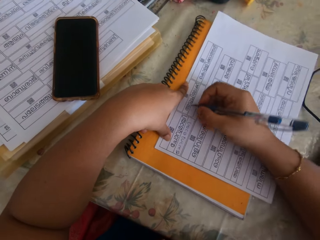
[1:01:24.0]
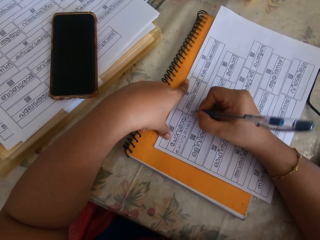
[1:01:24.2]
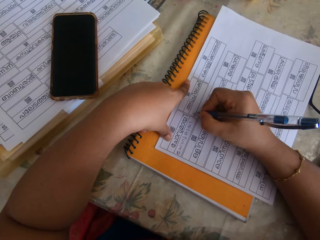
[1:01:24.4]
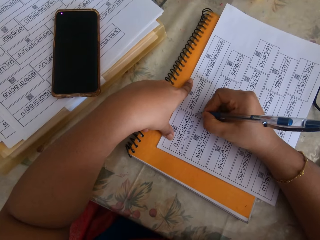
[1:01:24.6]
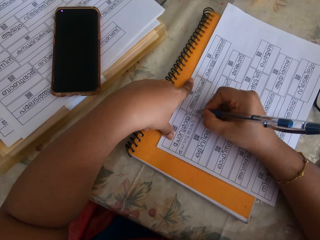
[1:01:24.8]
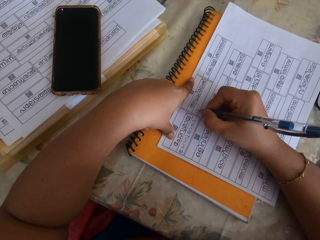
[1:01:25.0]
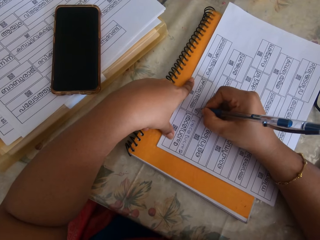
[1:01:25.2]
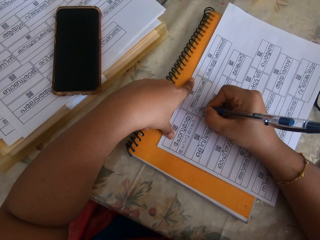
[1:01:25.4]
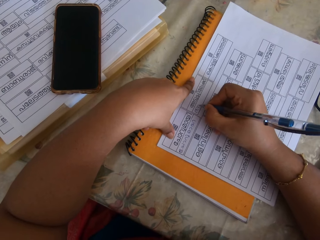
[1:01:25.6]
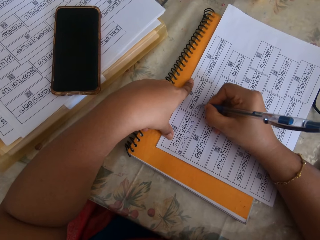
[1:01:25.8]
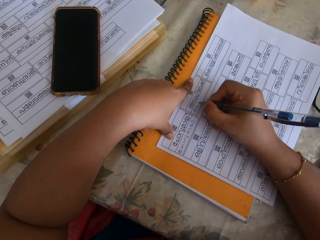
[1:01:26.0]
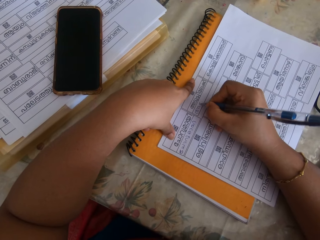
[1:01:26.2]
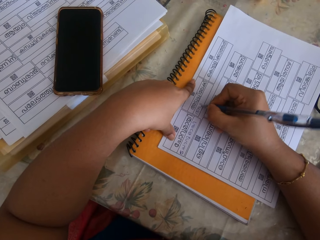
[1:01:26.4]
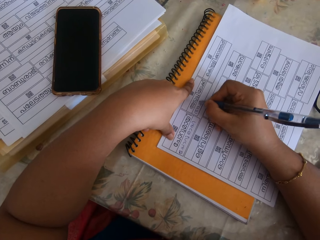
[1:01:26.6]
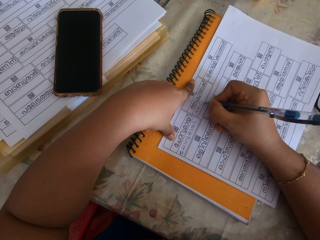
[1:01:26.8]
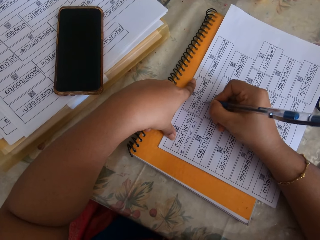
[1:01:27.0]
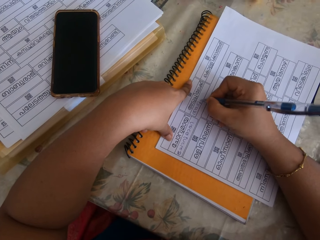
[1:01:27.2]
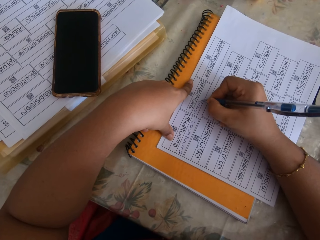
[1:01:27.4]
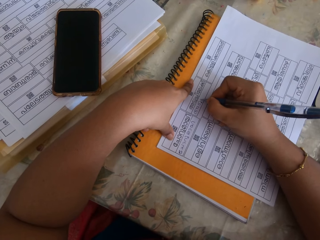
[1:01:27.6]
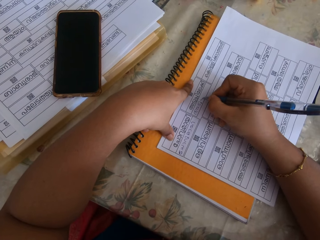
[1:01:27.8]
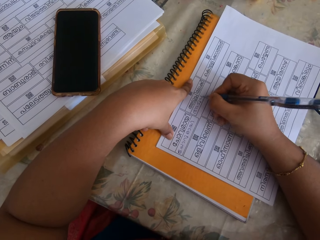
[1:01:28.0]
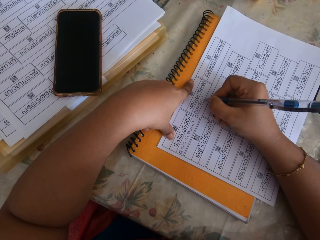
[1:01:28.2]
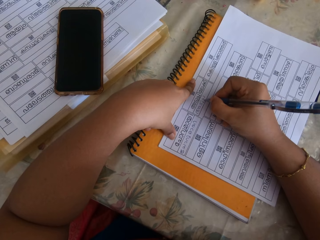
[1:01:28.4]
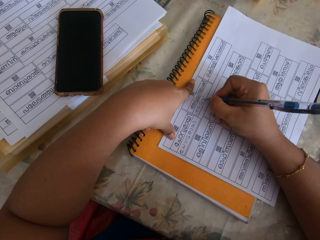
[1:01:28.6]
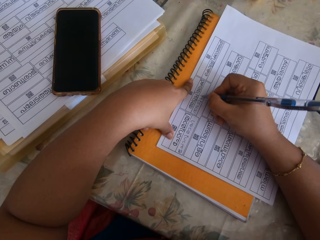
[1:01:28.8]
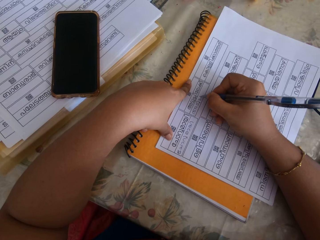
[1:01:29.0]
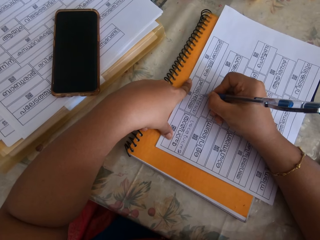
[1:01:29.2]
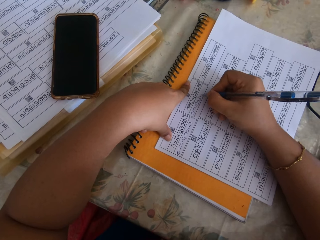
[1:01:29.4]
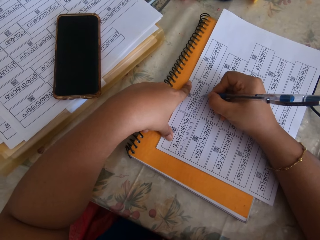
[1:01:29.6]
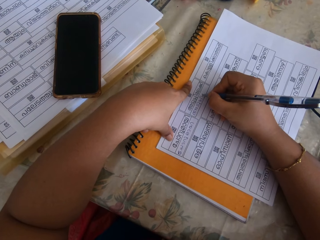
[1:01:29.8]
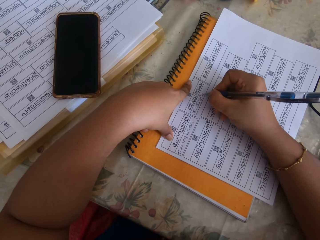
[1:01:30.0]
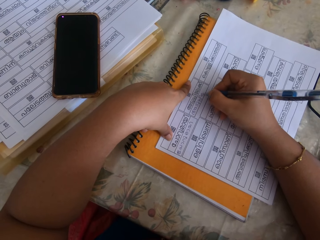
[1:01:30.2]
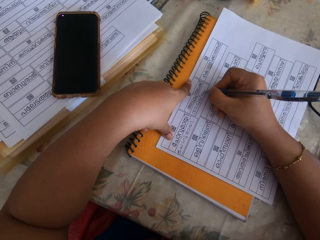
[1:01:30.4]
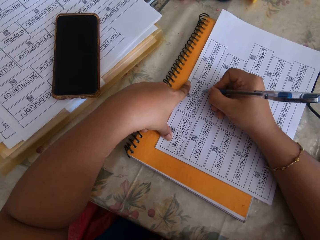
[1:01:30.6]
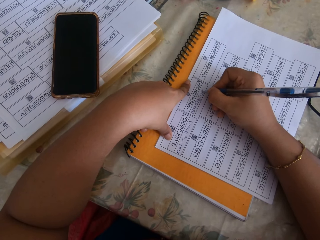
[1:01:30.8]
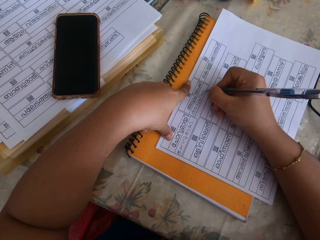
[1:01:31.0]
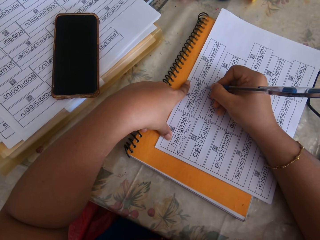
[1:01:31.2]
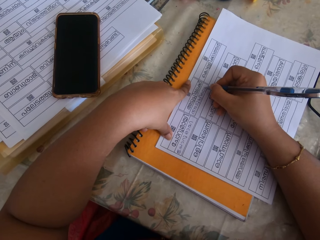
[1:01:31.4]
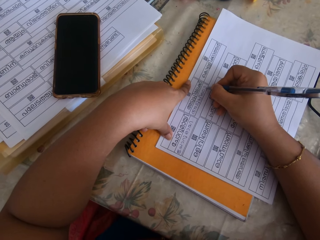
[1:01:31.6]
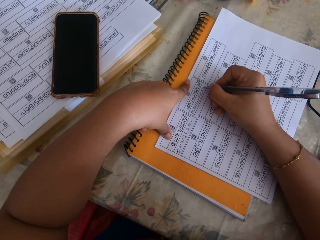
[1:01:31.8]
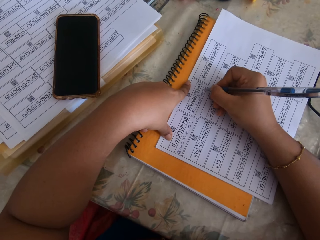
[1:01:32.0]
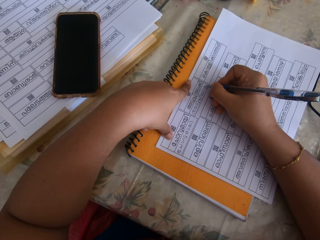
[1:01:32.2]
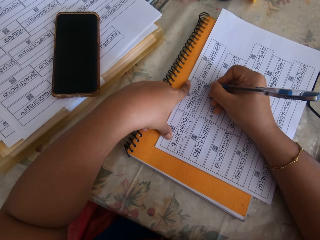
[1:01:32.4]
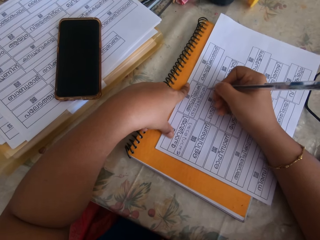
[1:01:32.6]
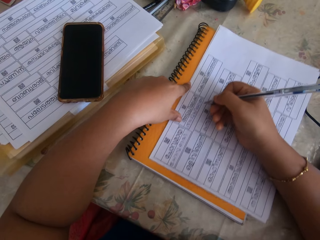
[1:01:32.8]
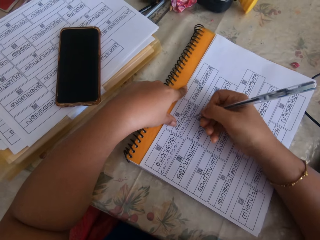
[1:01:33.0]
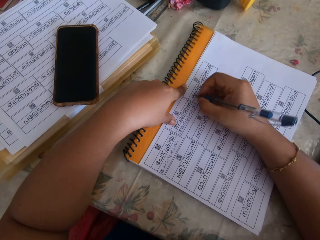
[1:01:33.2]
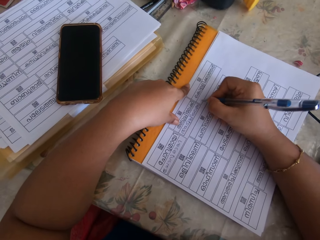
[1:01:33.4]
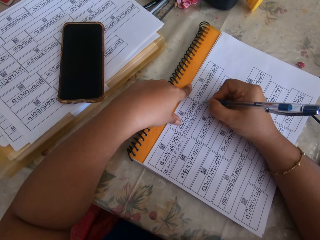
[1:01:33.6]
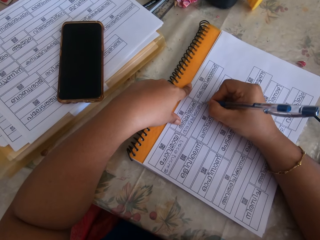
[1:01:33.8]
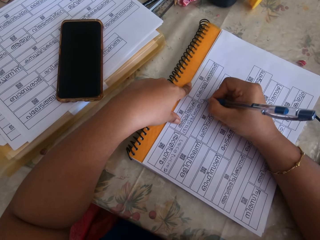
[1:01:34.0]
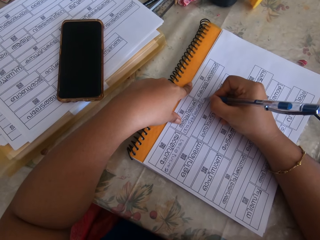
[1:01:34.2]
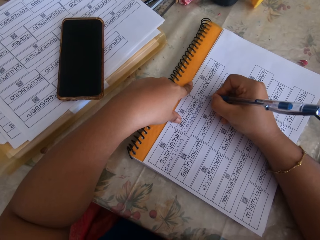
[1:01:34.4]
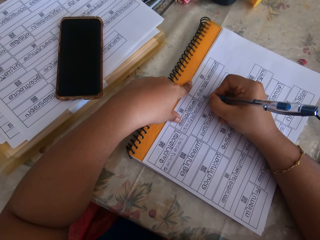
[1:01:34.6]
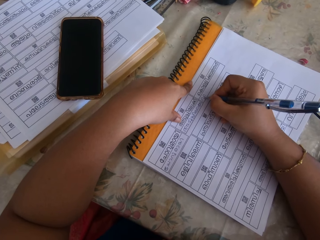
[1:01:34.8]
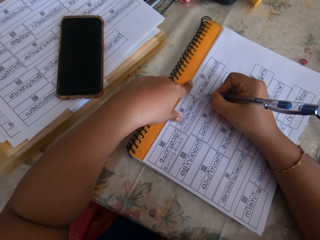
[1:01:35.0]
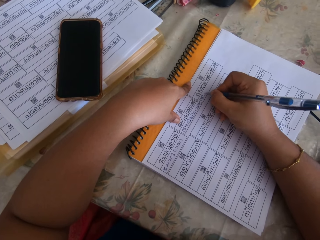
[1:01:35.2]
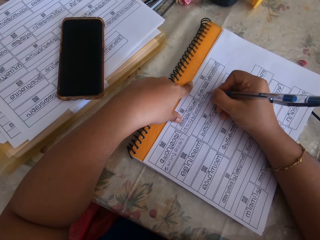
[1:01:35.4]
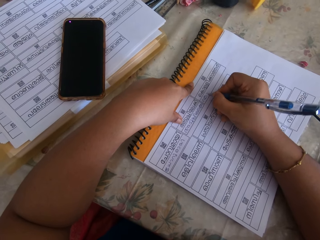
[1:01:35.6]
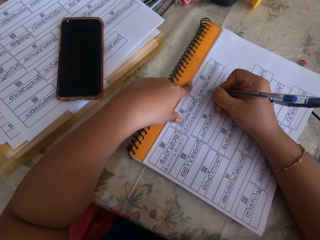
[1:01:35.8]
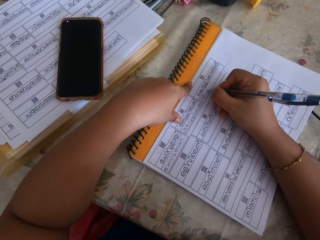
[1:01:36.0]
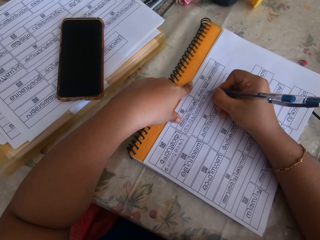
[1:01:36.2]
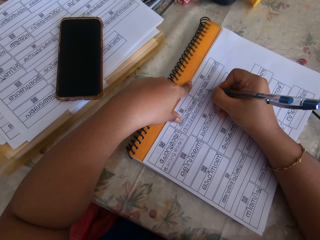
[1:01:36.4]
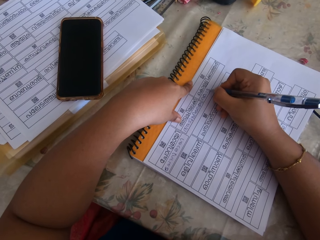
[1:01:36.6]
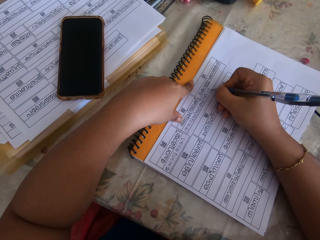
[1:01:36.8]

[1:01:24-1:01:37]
The camera wearer adjusts the papers on the book with her right hand. She writes on the paper with the pen in her right hand.

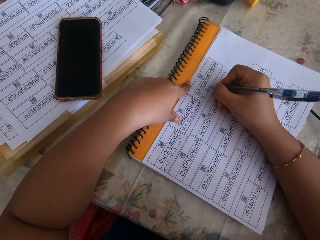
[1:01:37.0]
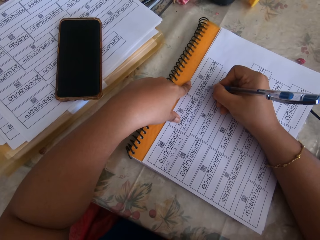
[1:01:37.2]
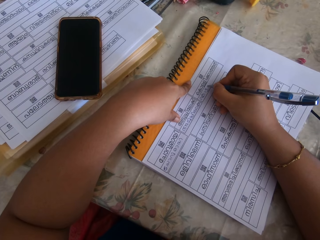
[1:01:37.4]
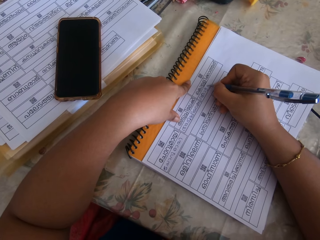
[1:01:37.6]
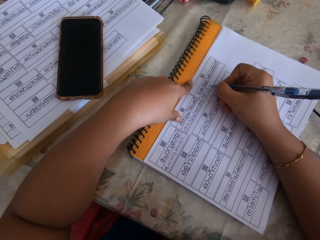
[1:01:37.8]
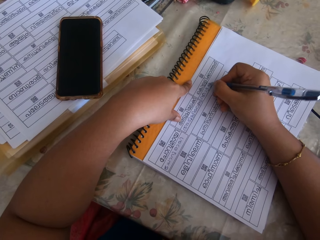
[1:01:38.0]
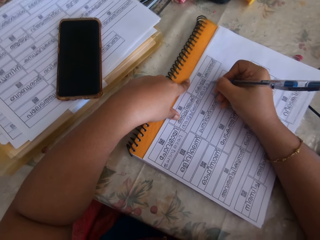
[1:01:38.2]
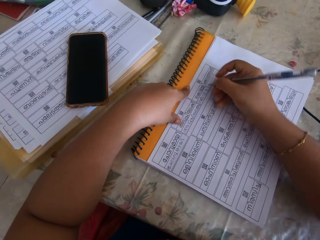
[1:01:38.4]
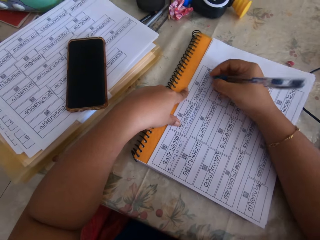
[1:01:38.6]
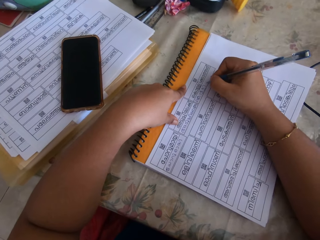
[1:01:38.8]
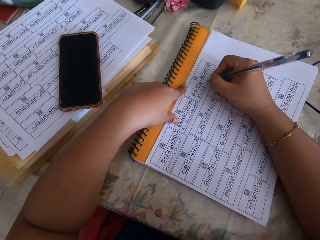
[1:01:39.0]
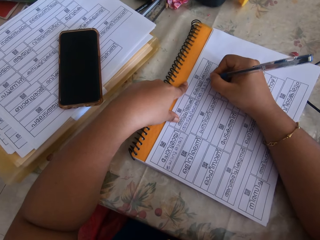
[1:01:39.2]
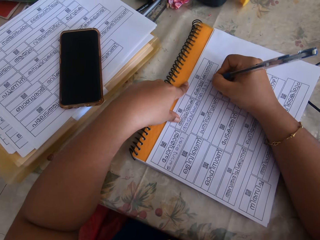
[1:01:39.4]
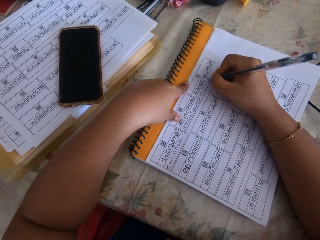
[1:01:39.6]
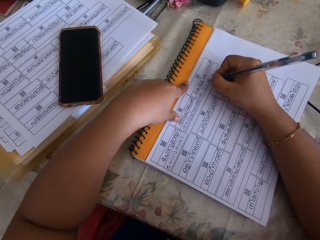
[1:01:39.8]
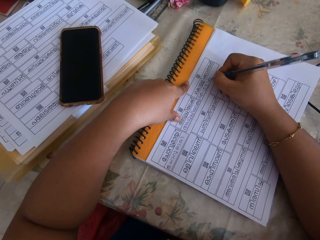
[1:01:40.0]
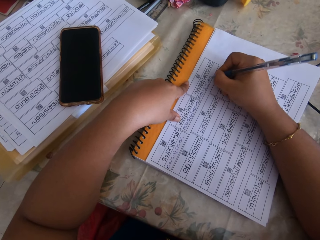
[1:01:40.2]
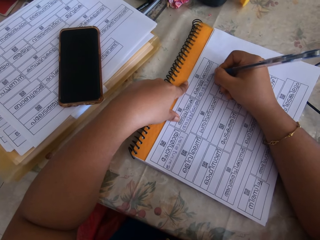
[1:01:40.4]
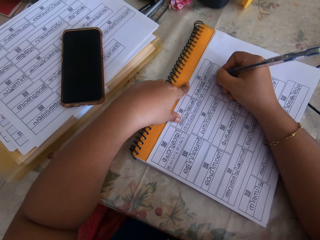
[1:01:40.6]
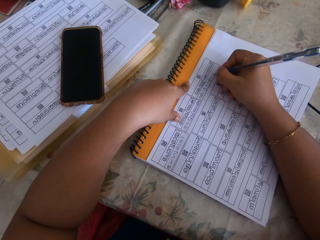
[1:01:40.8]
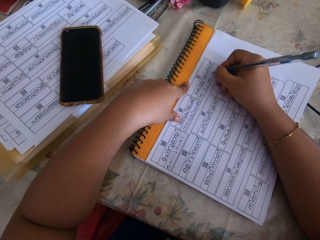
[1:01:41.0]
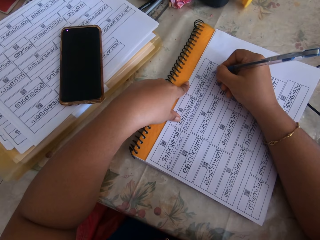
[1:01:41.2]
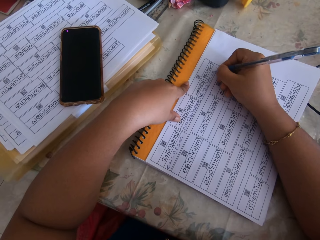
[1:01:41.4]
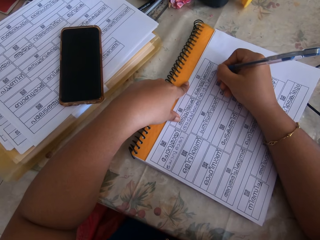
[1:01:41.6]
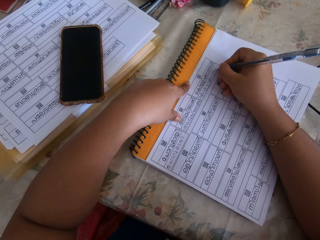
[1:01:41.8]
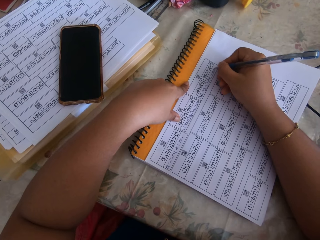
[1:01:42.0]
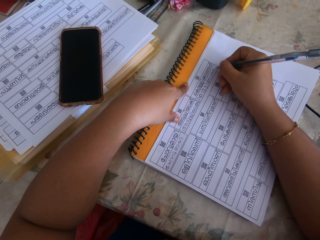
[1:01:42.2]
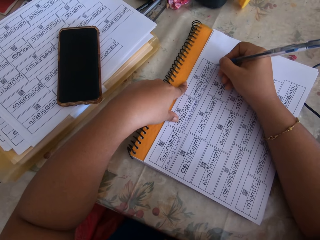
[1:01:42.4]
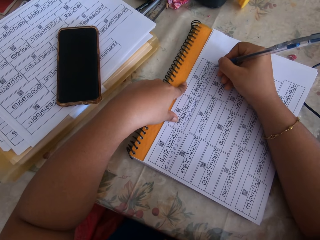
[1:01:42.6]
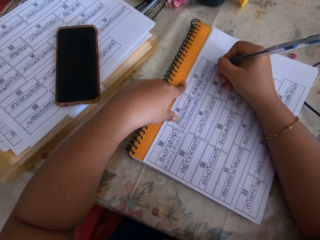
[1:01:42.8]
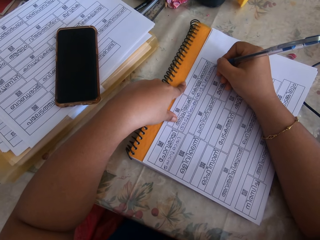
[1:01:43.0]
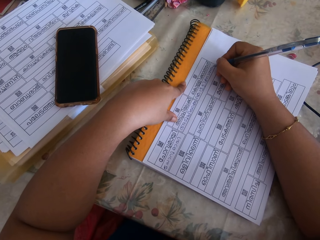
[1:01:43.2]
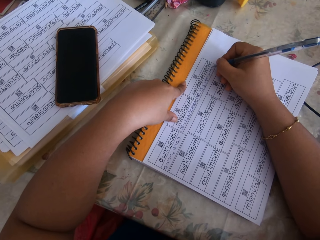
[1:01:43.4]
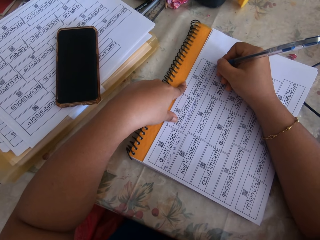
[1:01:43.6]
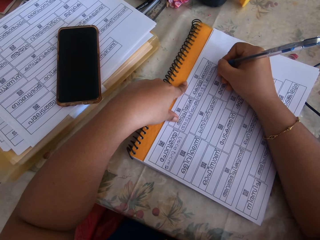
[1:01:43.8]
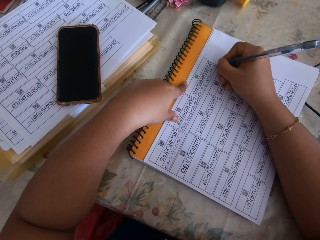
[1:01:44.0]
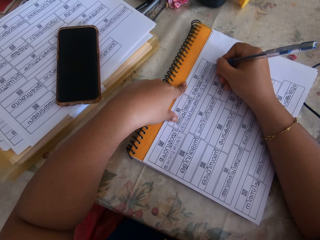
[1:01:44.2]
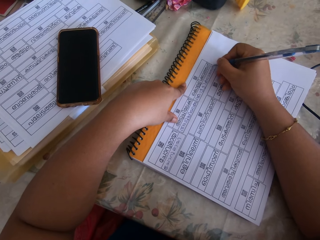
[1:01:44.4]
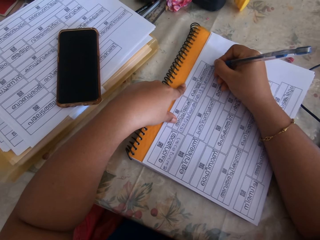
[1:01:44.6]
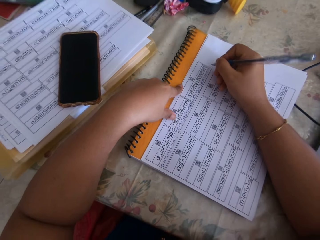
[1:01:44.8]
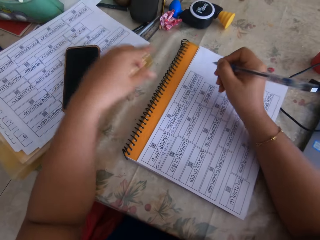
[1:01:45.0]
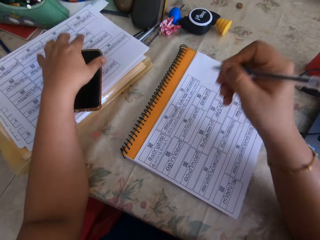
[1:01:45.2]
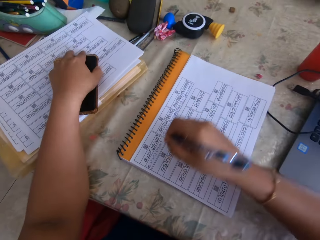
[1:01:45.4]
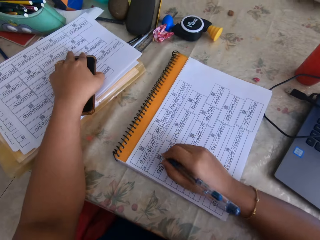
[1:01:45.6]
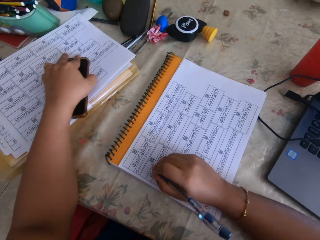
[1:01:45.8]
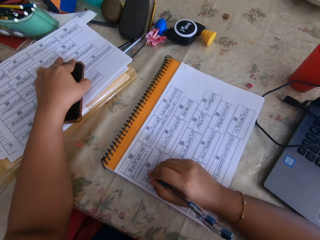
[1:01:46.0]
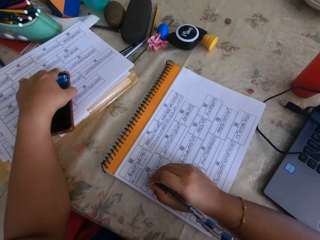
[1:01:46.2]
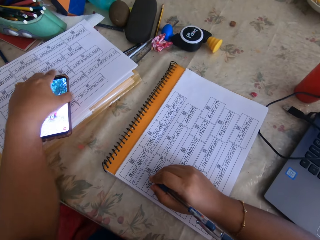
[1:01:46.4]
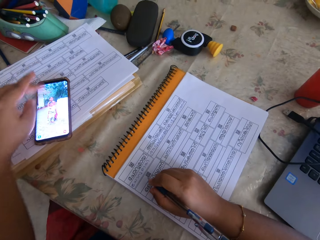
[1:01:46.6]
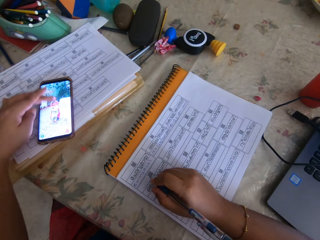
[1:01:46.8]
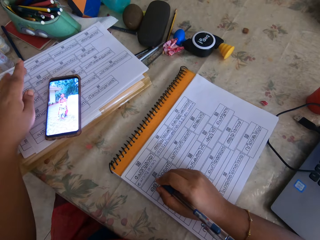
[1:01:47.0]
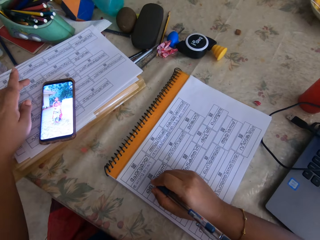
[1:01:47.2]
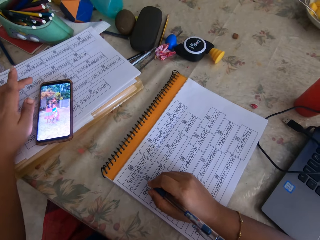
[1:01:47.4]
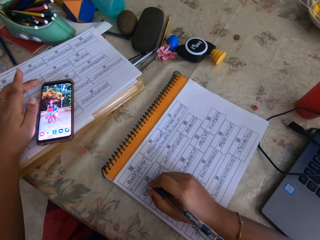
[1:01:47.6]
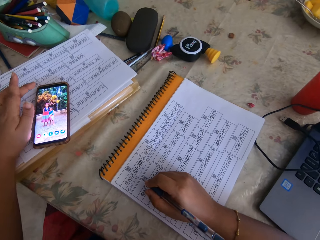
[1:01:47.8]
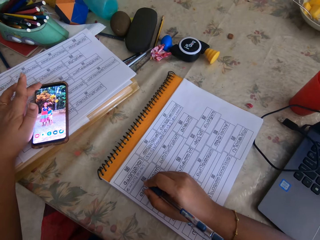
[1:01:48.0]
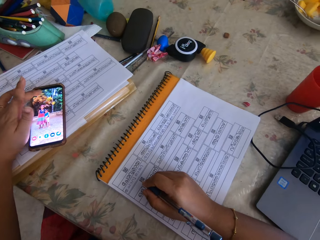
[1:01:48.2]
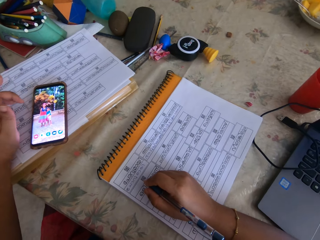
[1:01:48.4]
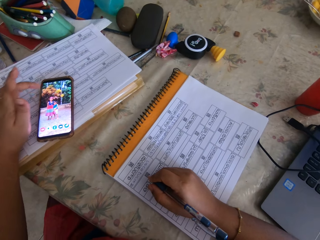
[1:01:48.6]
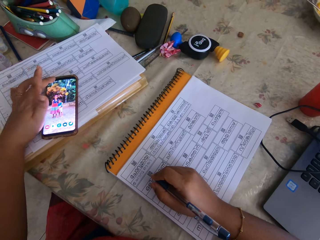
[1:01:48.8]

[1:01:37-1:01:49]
The camera wearer continues writing on a paper using a pen. She stops writing. She stops and holds a phone. She operates the phone on the paper with her left hand.
